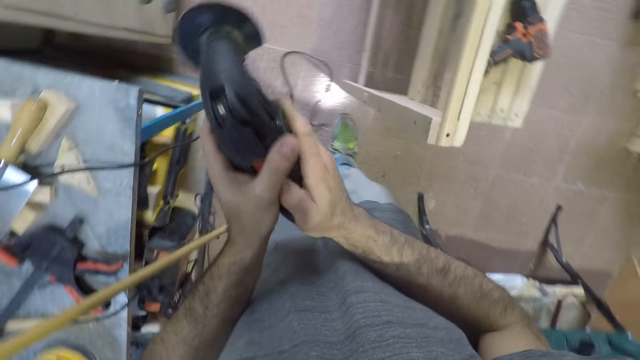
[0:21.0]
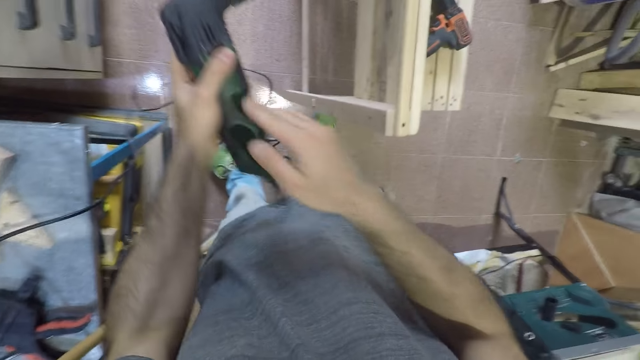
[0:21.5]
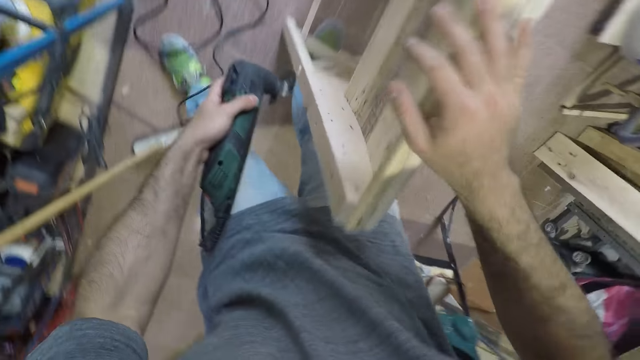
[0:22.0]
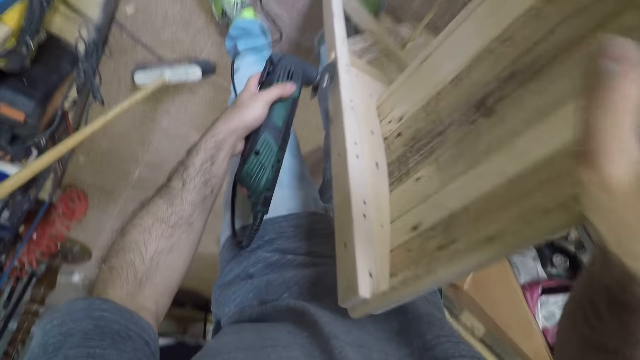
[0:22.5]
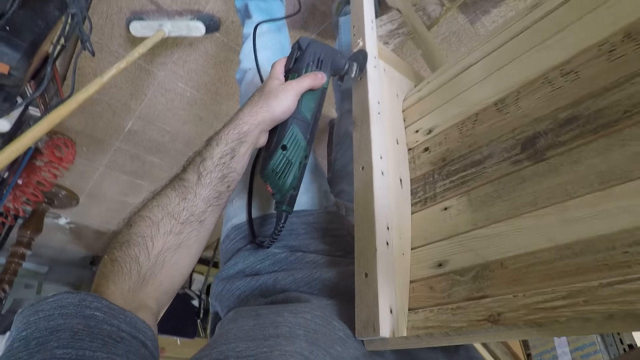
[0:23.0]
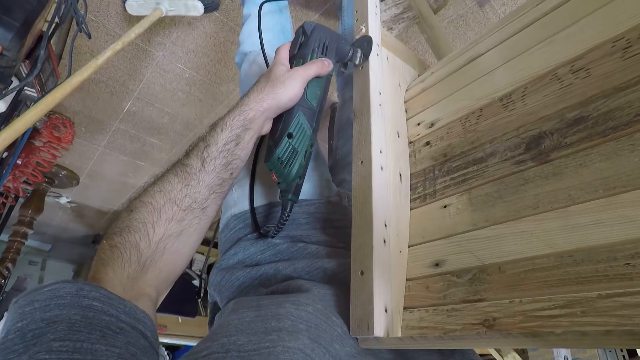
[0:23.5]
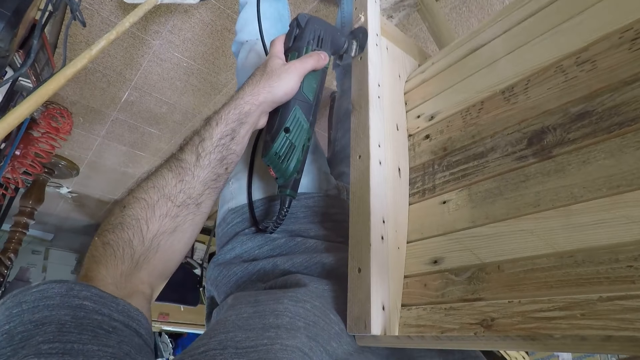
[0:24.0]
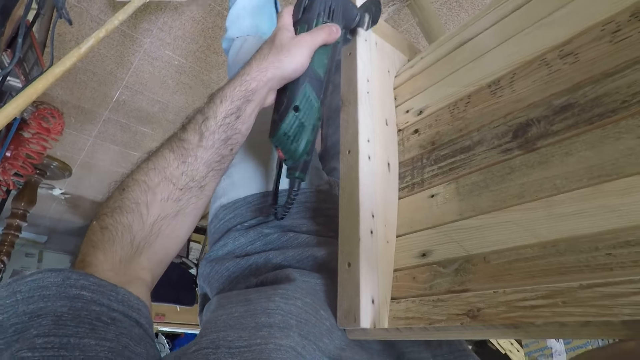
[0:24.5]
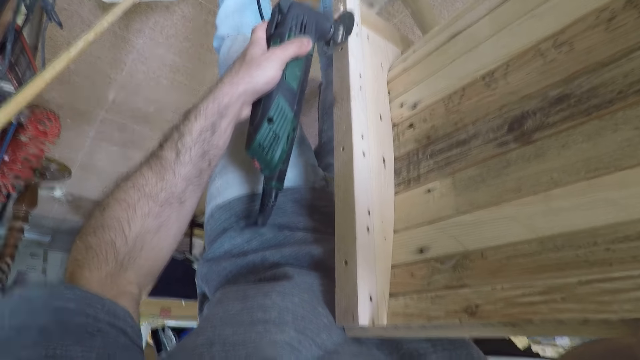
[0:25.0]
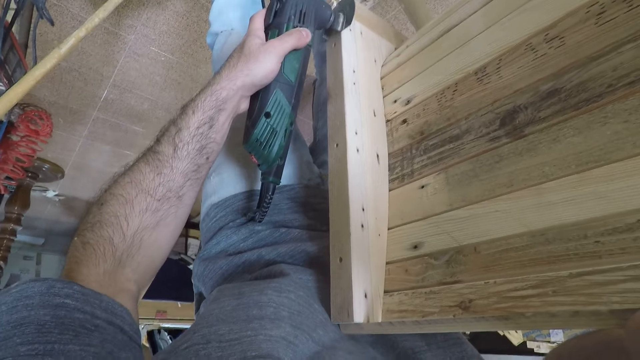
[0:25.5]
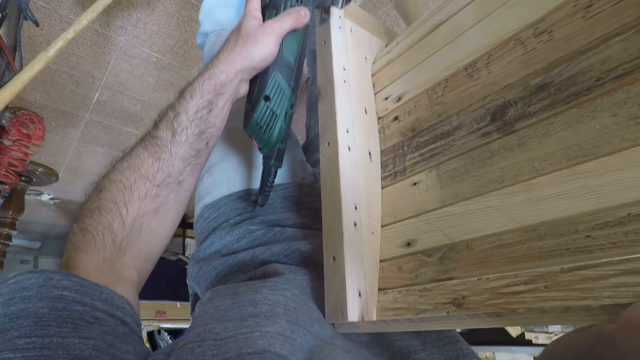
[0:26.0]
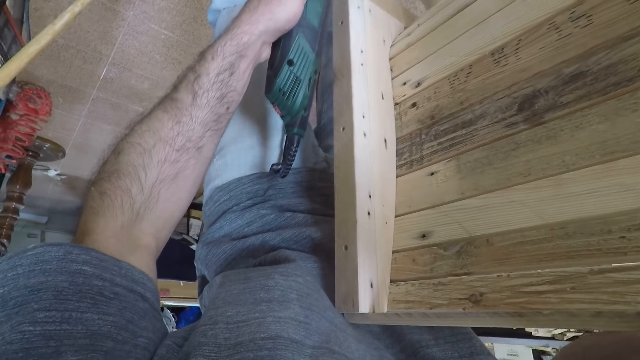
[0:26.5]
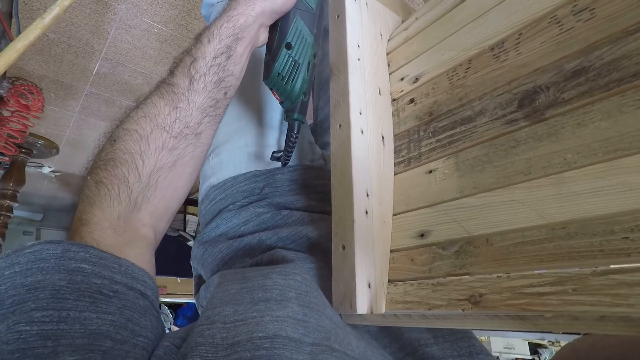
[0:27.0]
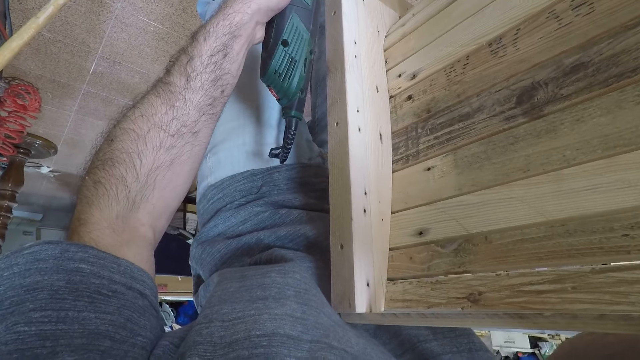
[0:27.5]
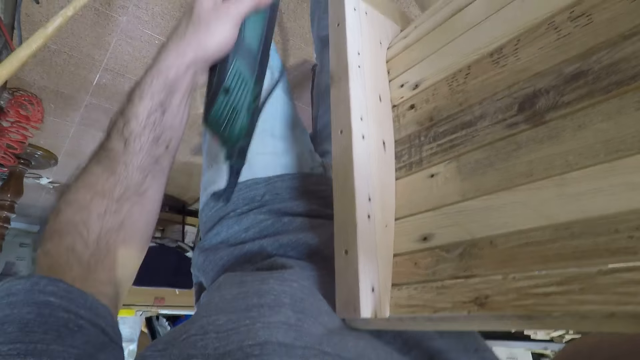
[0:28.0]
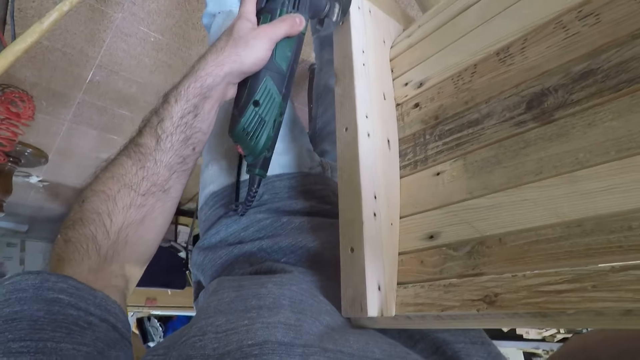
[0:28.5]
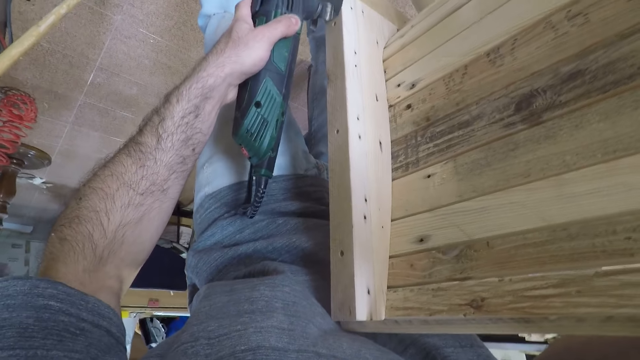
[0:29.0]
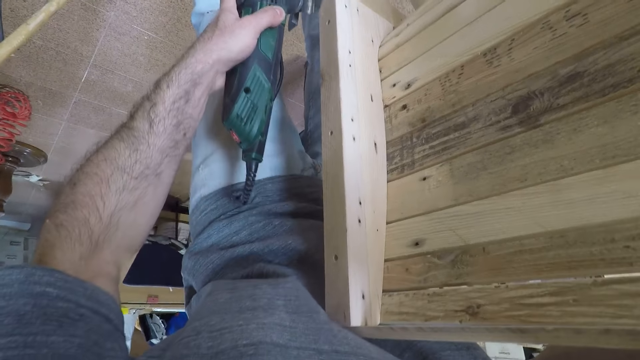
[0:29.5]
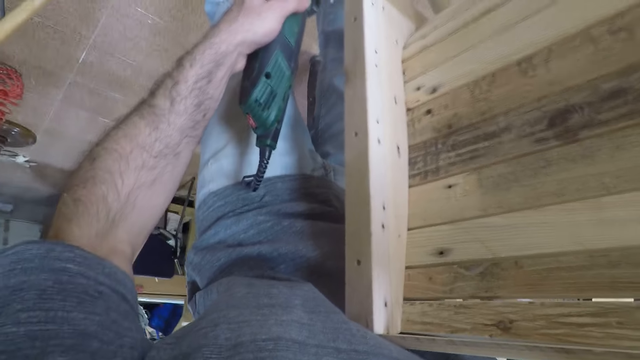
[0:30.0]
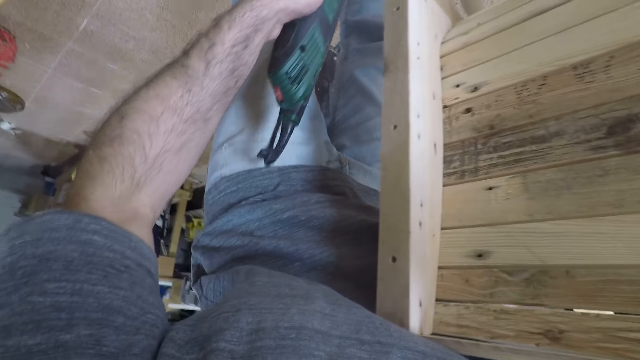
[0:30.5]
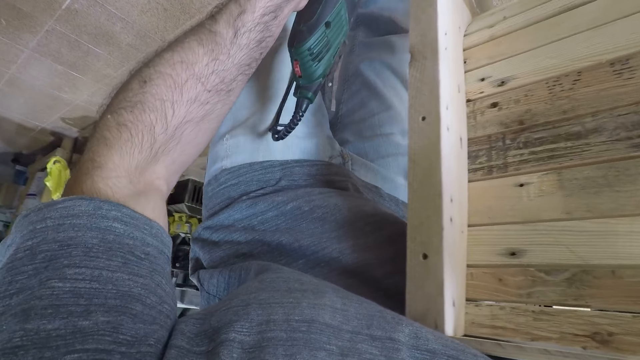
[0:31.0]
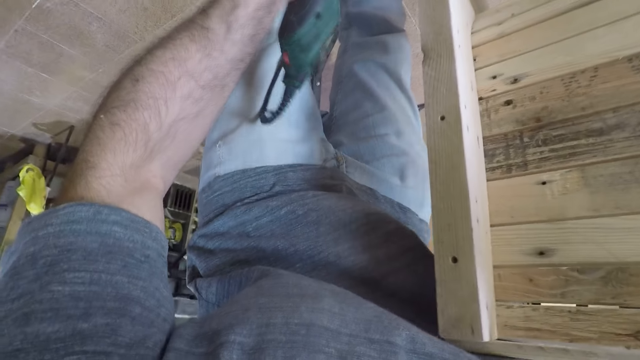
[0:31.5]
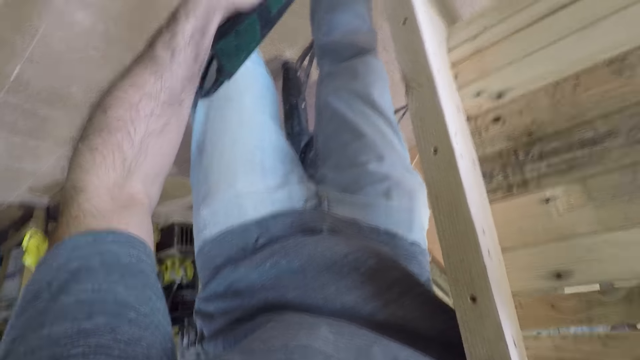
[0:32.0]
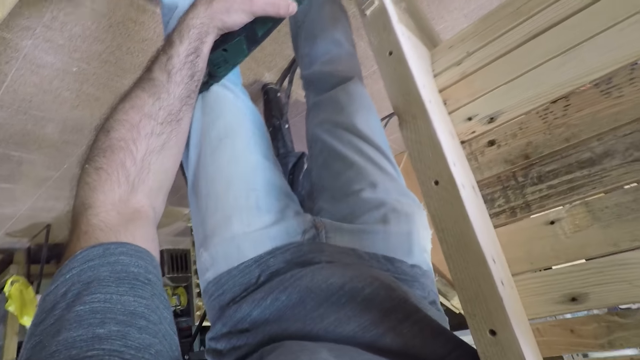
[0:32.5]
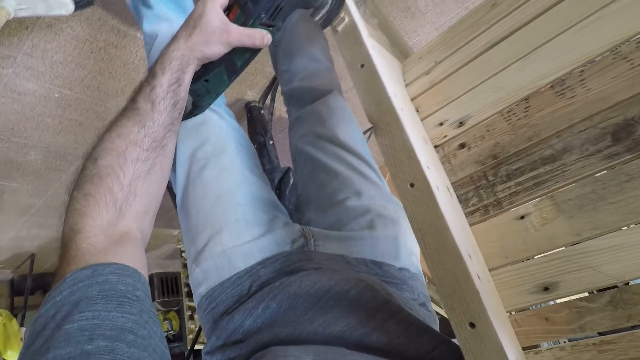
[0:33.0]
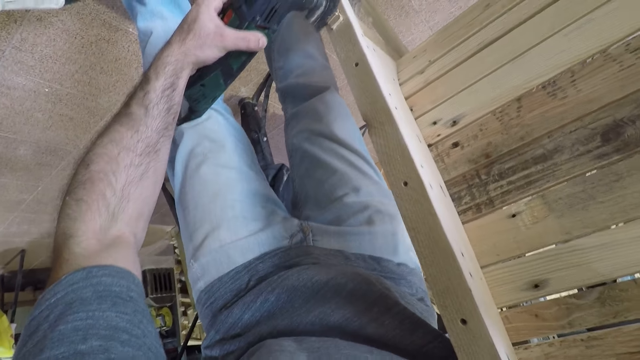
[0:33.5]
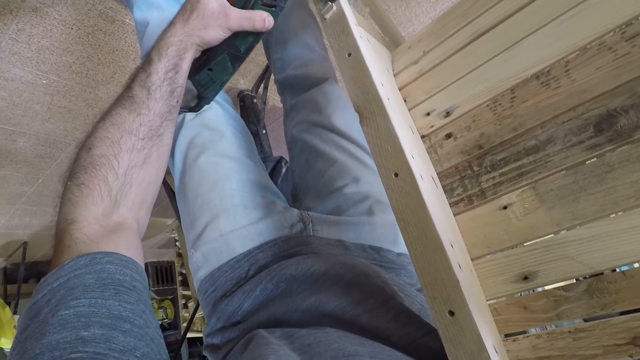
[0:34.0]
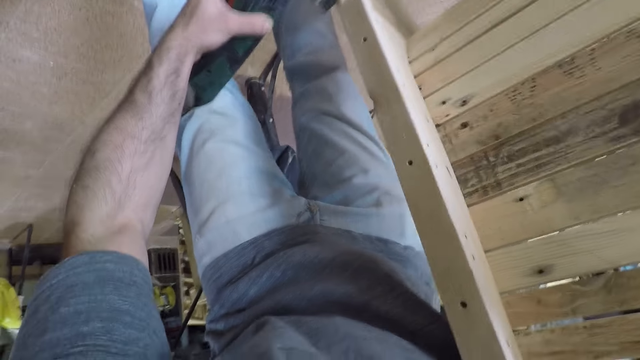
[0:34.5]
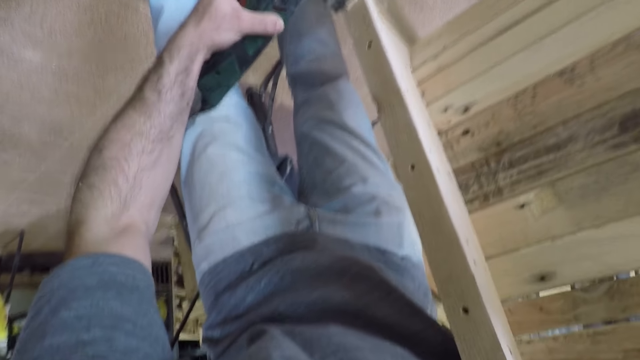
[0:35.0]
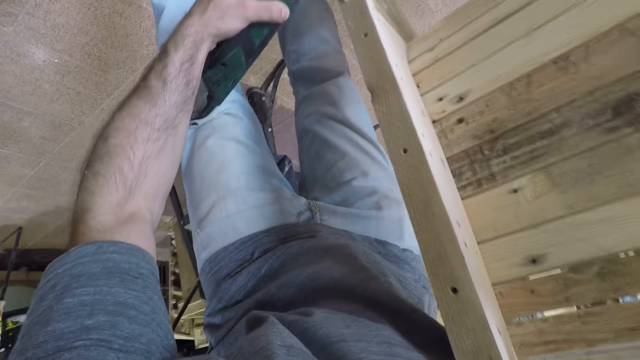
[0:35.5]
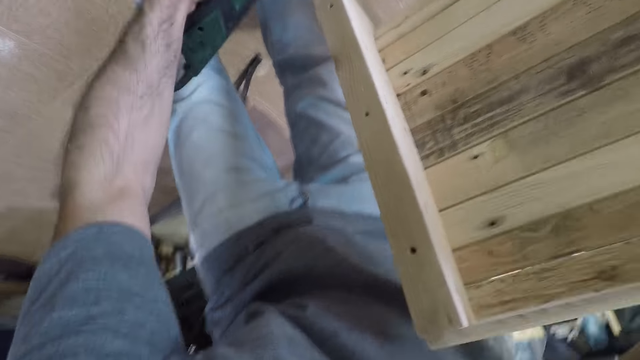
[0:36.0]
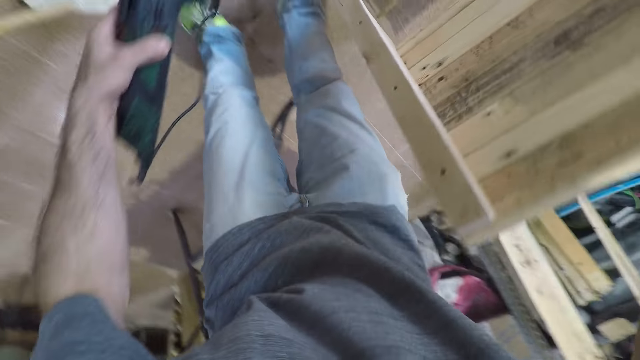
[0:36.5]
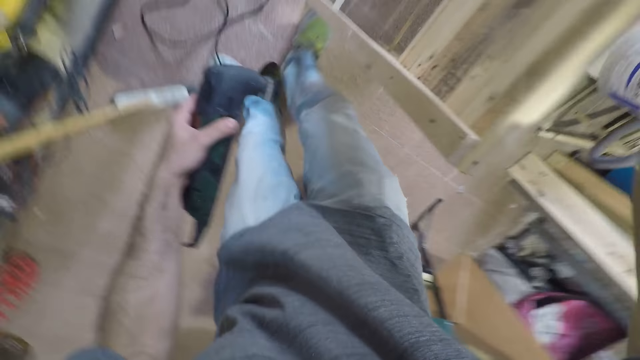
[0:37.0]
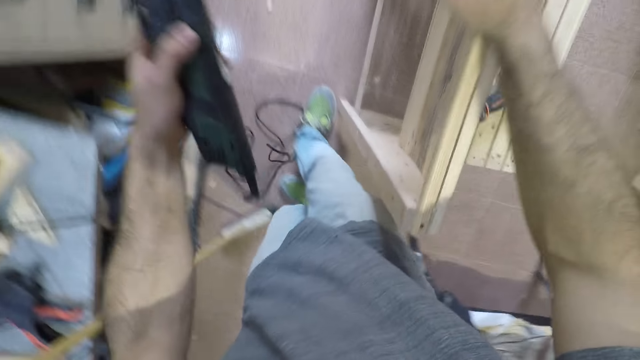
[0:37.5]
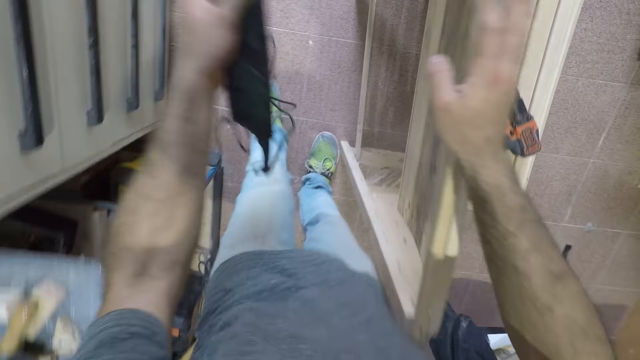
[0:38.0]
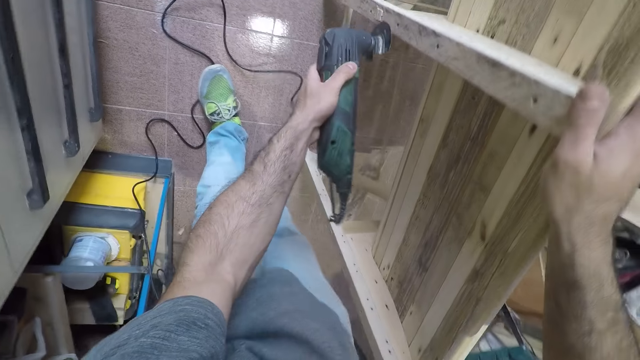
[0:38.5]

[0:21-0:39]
The camera wearer turns on the switch of the oscillating tool or sander machine. They use the oscillating tool on the woodwork. They smoothen the wood with the sander machine. They move towards the center of the bench.
